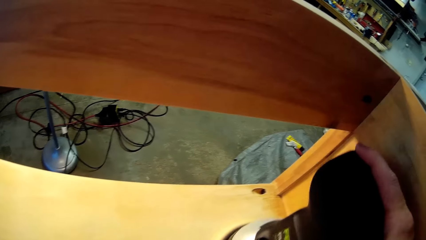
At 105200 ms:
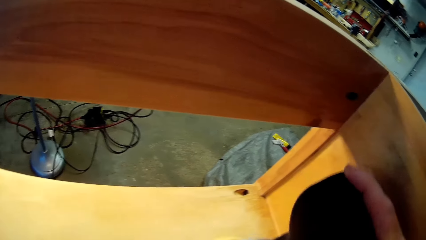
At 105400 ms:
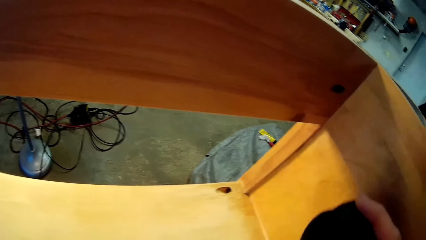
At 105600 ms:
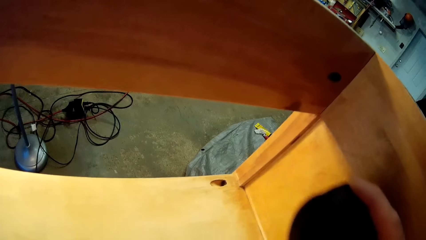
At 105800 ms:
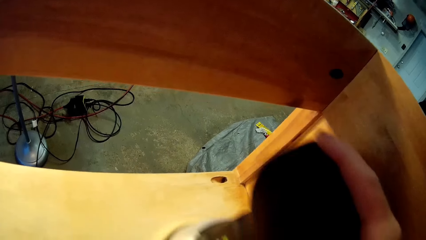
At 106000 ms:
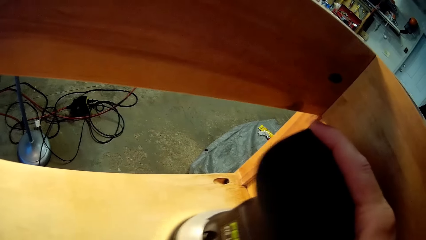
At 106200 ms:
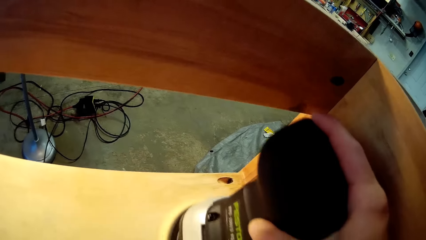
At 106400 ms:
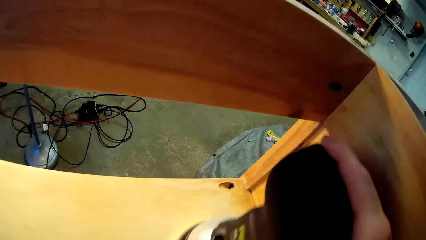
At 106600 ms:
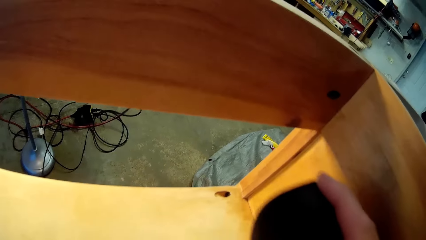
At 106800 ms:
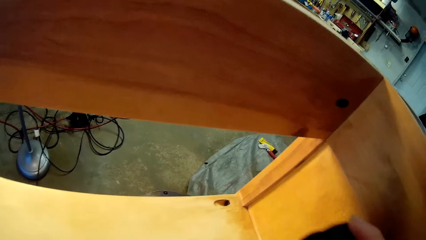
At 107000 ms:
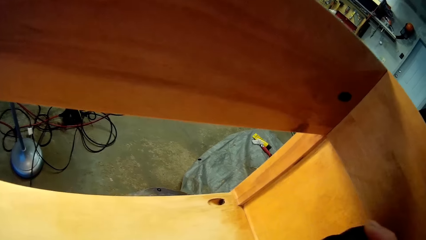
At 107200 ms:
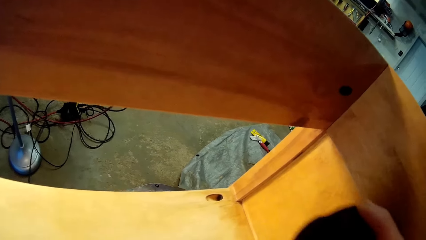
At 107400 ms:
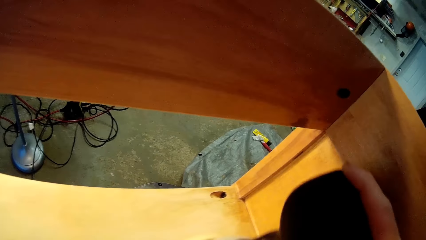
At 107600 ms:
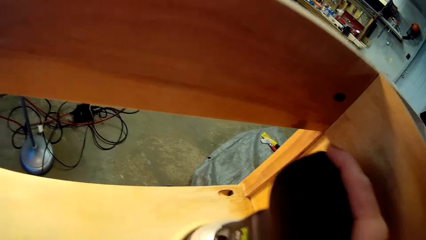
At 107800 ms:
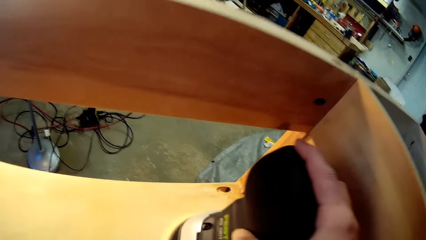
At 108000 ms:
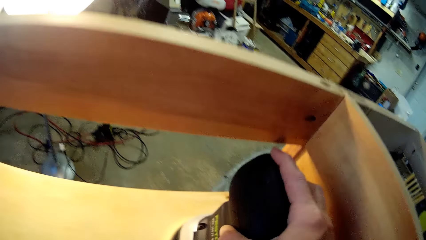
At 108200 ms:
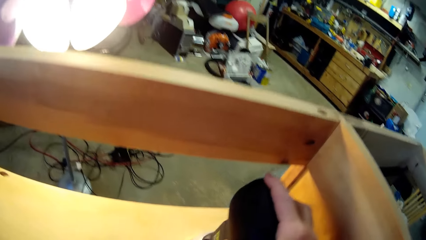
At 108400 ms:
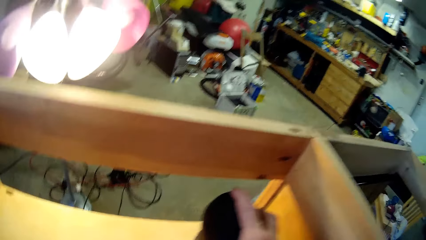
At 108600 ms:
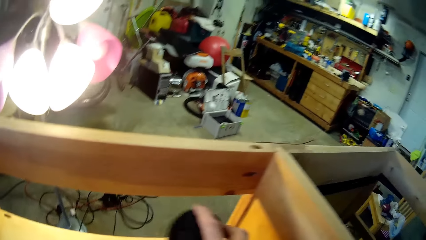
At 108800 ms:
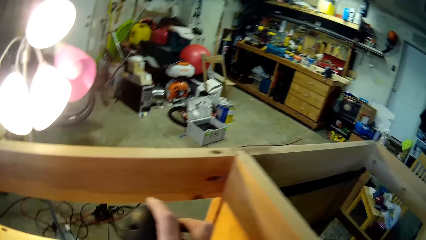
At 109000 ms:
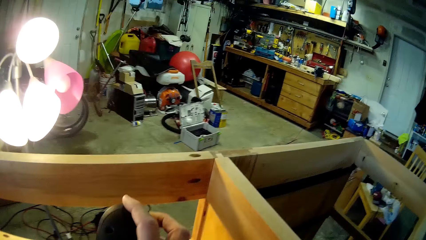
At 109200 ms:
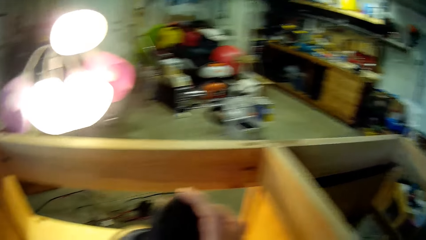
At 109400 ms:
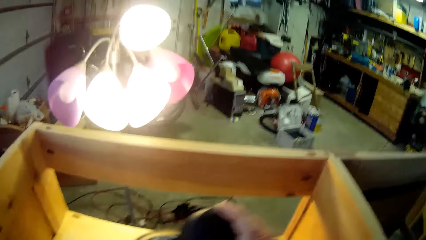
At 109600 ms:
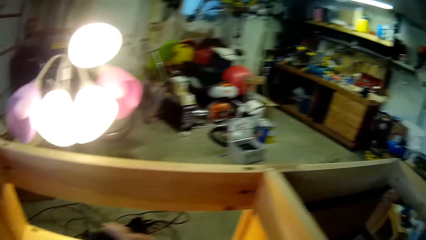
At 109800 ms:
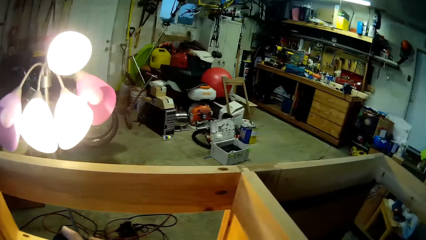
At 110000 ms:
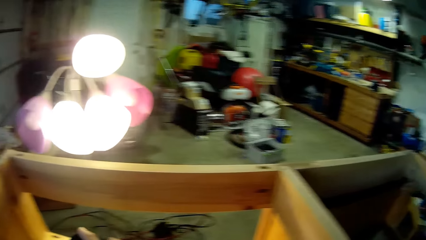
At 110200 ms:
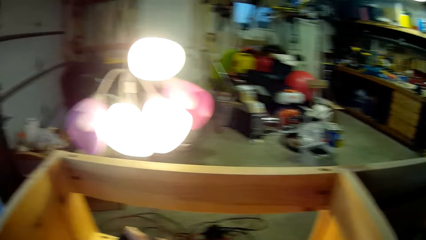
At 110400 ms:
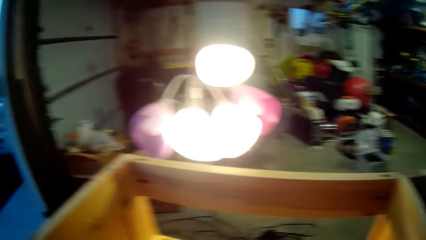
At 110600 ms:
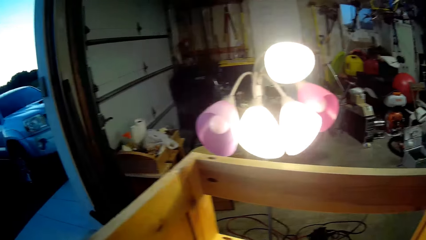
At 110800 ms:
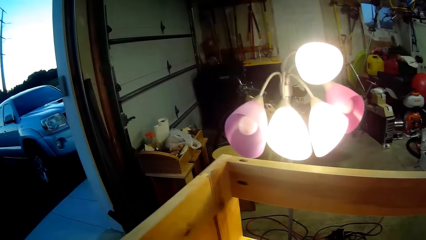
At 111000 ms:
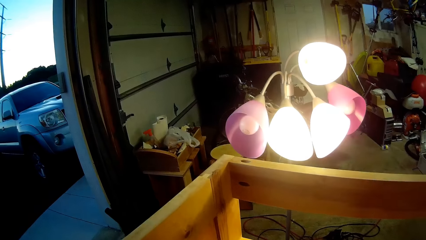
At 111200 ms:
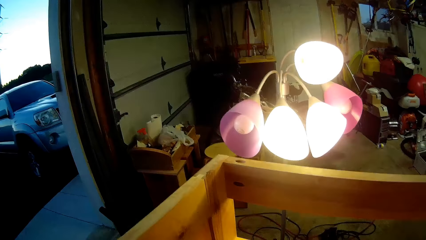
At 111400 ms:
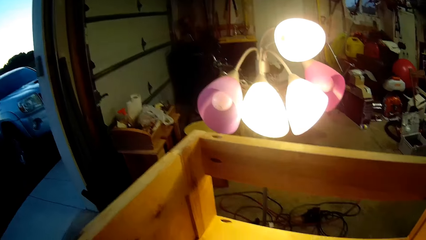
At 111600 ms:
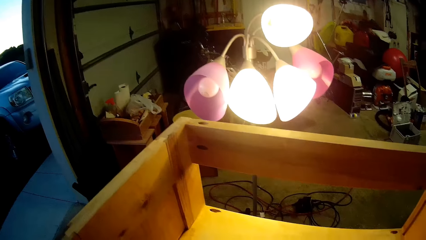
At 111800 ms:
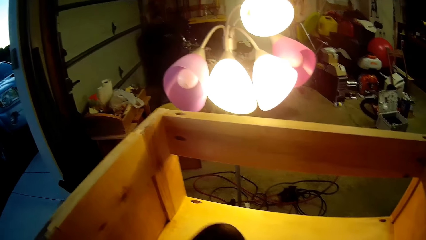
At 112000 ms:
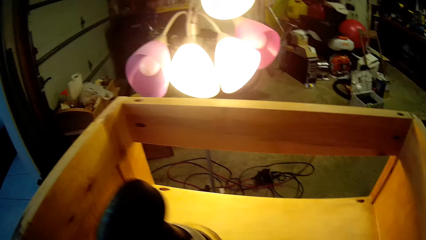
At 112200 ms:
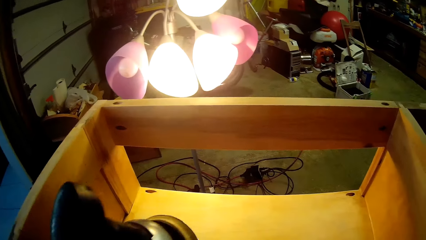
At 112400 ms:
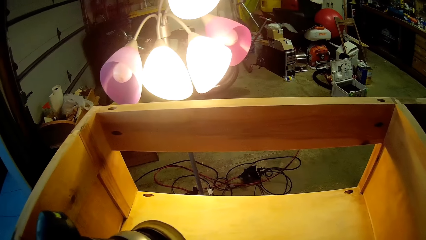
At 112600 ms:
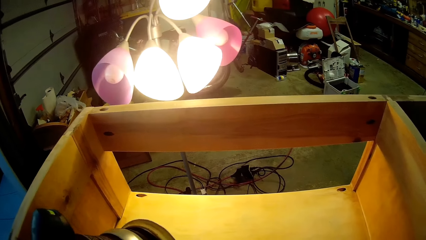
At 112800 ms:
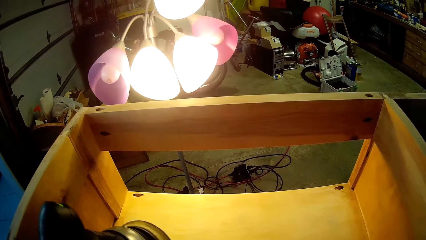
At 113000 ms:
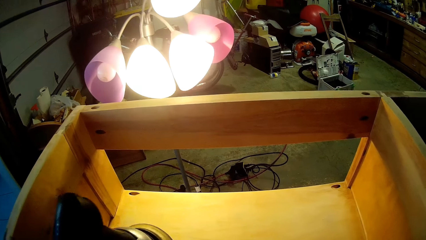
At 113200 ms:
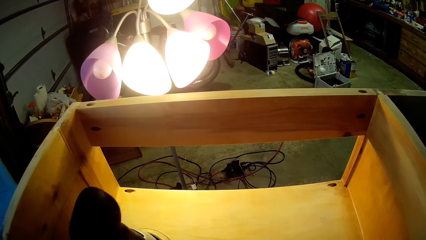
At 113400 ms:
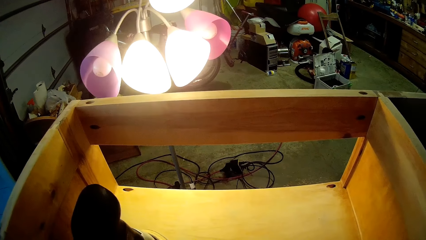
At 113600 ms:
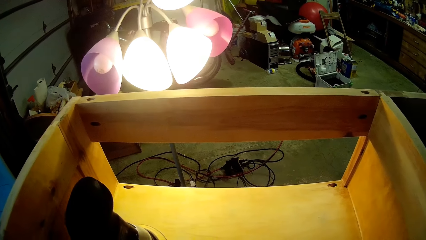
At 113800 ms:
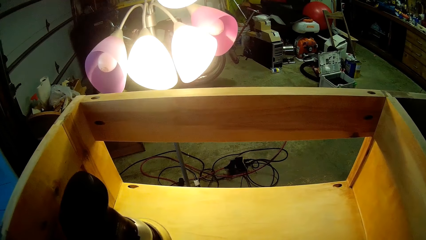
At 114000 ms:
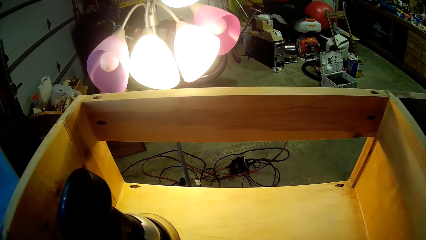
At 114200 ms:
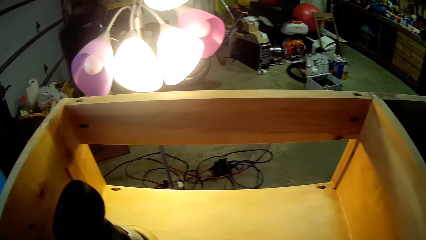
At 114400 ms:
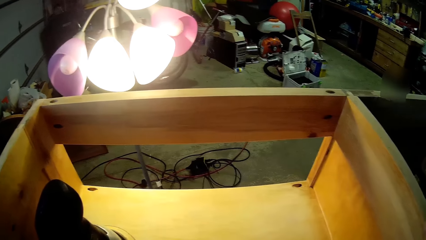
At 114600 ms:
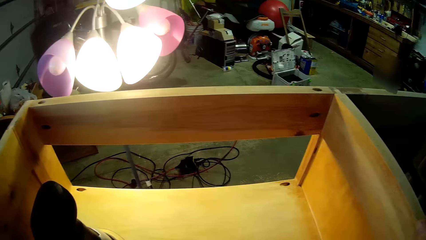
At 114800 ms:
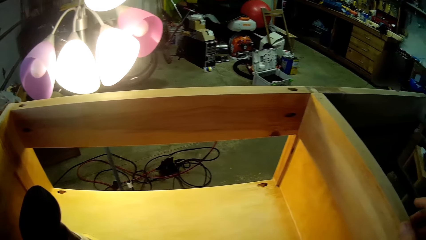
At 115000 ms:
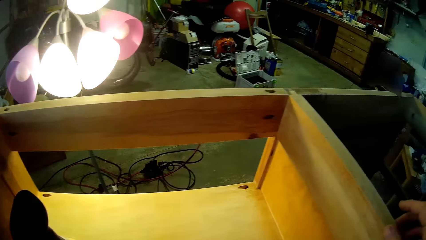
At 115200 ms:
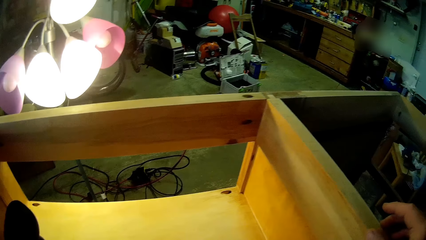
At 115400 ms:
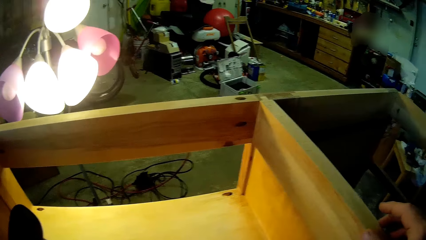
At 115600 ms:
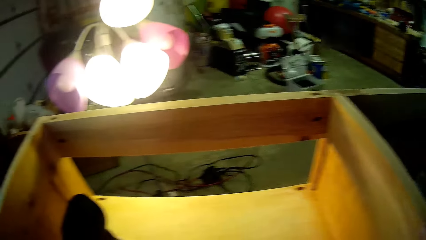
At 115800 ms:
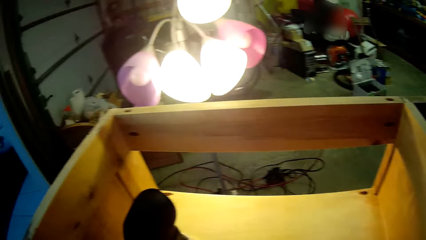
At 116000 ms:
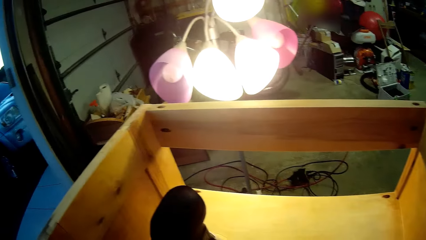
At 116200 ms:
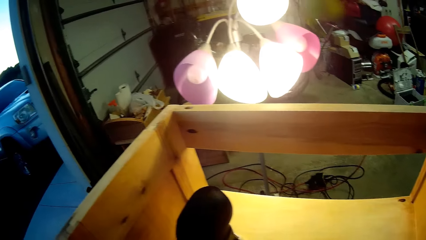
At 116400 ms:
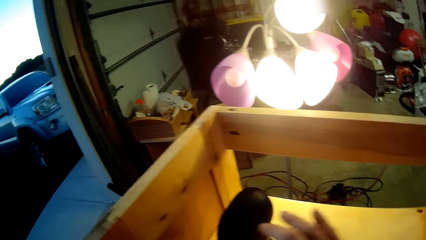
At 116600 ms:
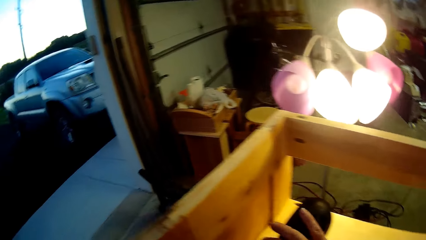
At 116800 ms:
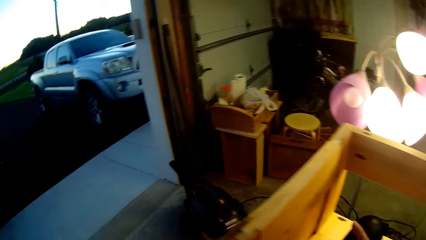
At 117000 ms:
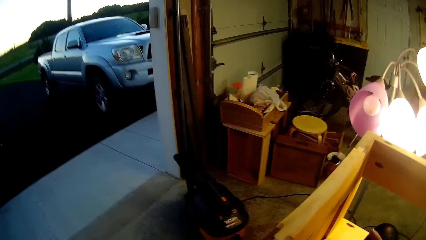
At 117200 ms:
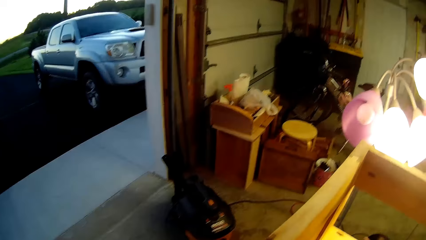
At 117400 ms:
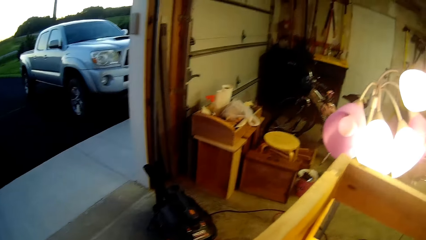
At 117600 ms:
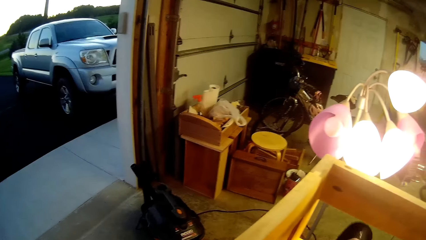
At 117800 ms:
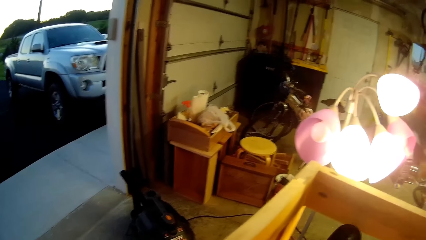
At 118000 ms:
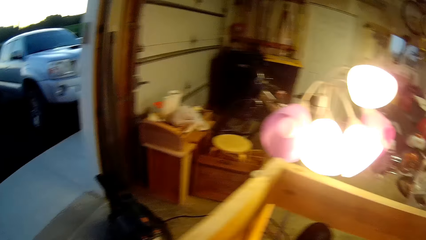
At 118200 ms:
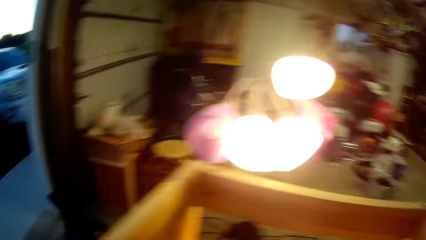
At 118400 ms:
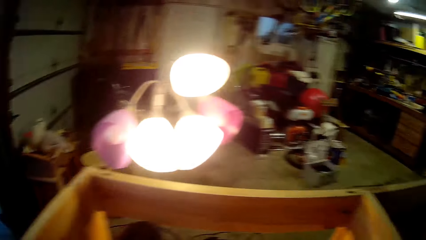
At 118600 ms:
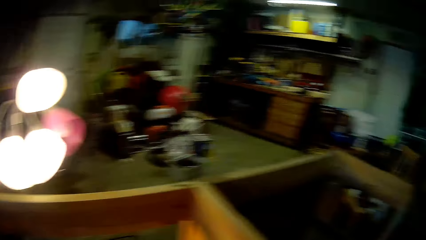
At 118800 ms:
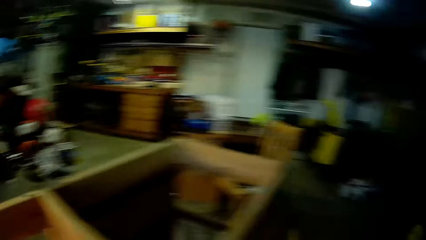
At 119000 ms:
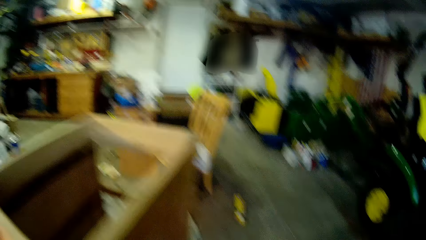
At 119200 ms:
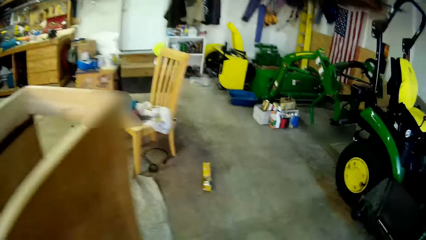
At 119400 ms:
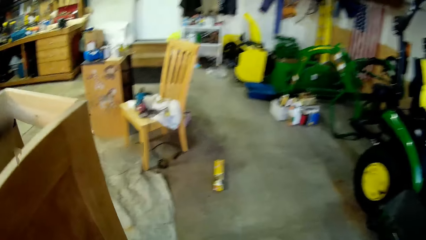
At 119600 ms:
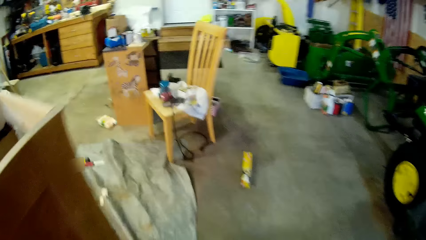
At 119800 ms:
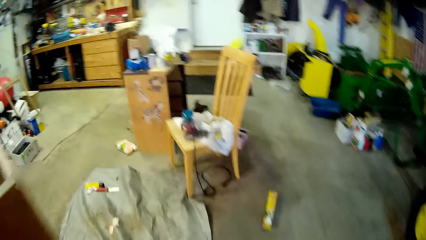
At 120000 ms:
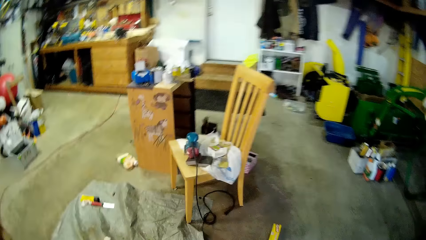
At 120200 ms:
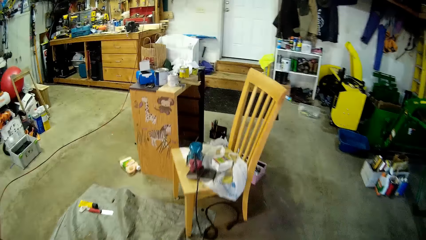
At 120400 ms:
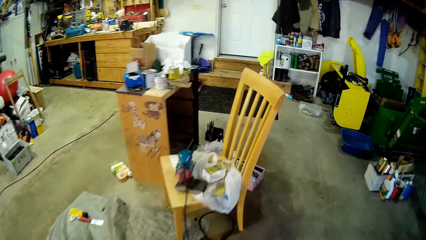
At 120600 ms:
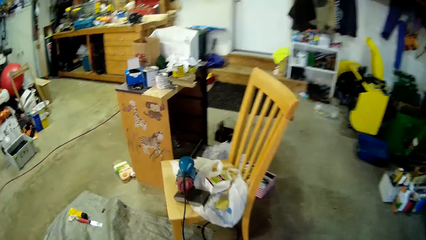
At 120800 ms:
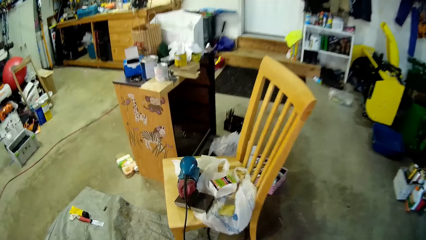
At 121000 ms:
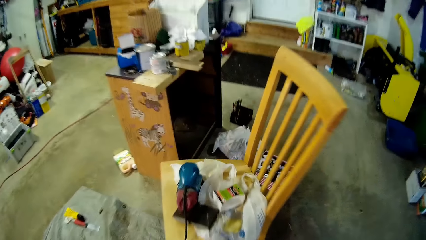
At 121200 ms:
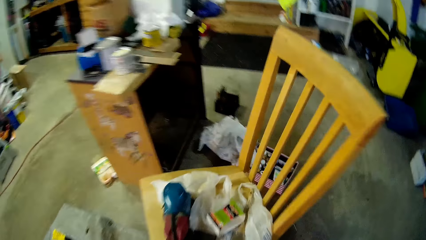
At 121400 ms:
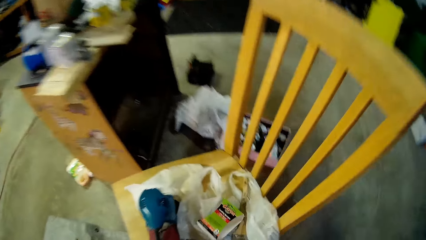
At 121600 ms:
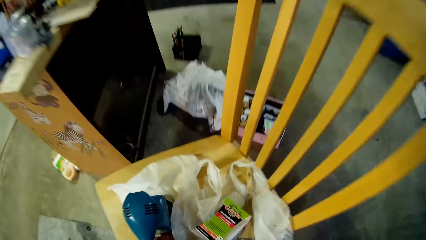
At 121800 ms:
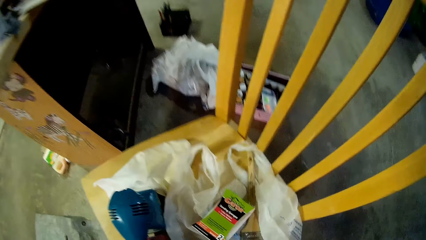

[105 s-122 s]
The camera wearer rotates the sanding machine on the right side. They look around. They move the sanding machine to the left side. They smoothen the wood using a sander. They hold the sanding machine with the right hand. They put the sanding machine to the top left side of the wood surface. They stop using the sanding machine. They walk around in the workshop.
